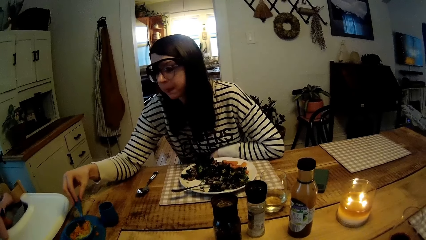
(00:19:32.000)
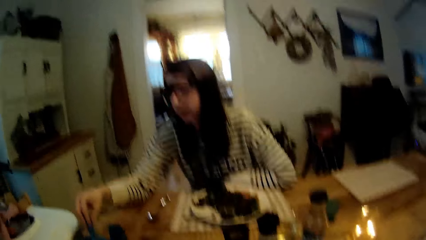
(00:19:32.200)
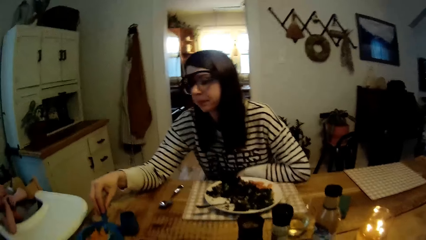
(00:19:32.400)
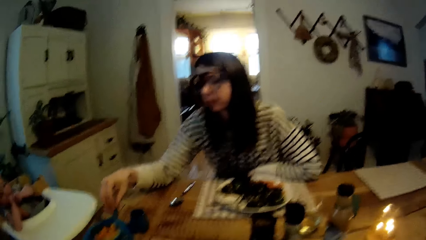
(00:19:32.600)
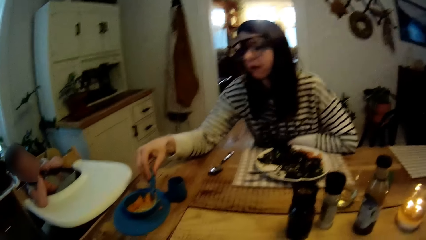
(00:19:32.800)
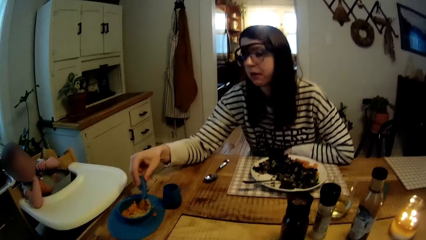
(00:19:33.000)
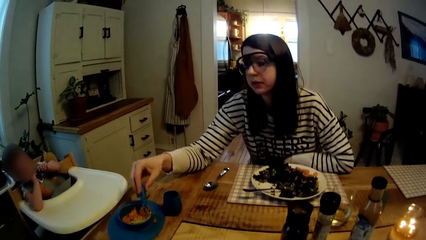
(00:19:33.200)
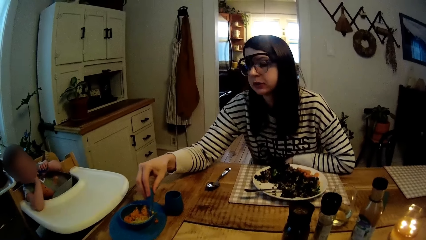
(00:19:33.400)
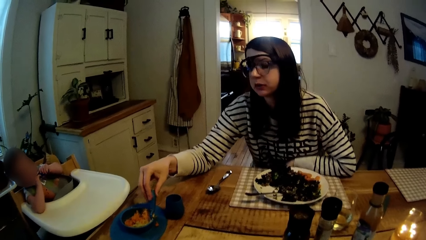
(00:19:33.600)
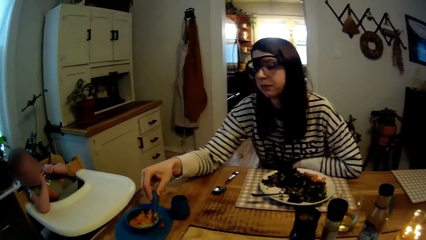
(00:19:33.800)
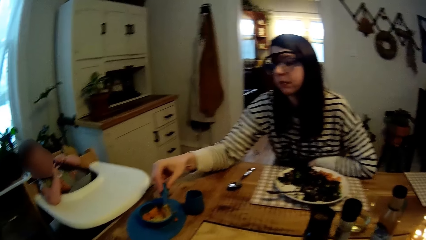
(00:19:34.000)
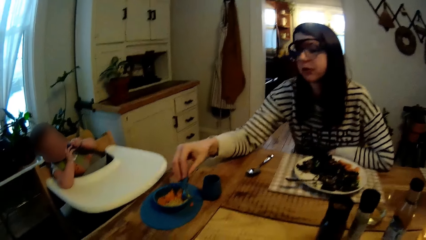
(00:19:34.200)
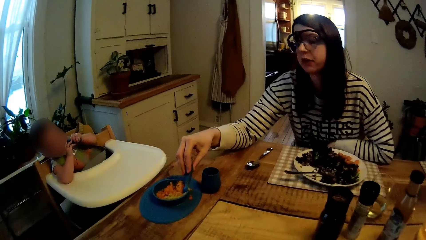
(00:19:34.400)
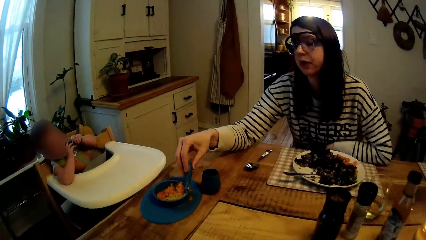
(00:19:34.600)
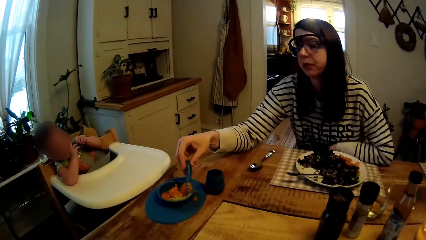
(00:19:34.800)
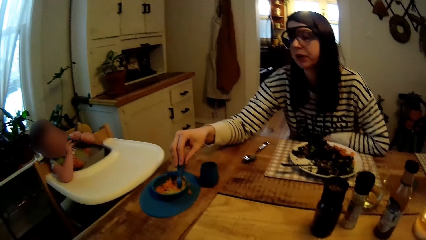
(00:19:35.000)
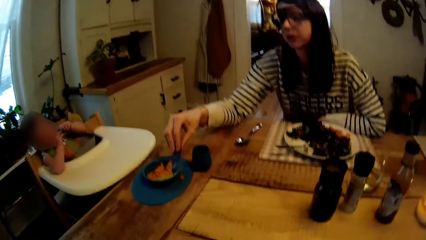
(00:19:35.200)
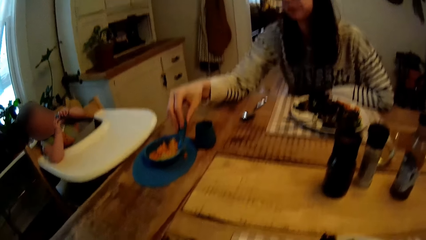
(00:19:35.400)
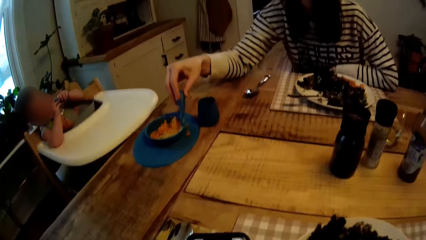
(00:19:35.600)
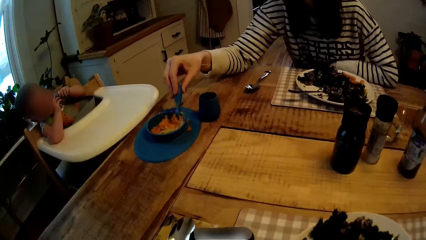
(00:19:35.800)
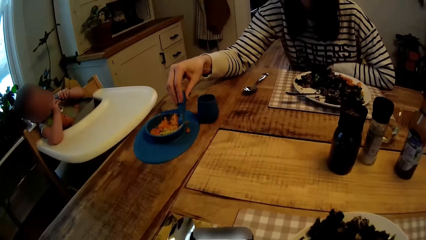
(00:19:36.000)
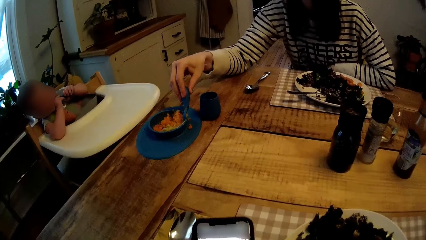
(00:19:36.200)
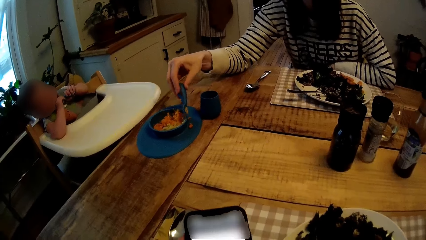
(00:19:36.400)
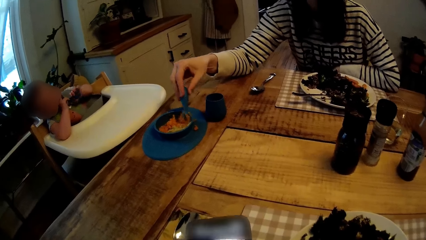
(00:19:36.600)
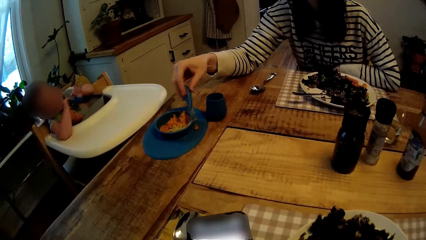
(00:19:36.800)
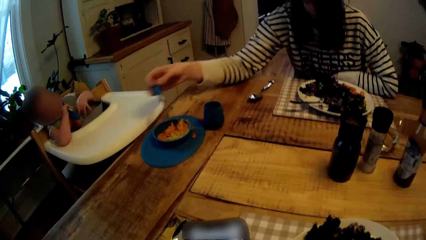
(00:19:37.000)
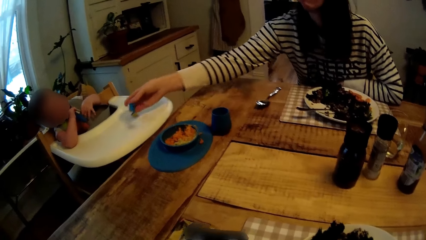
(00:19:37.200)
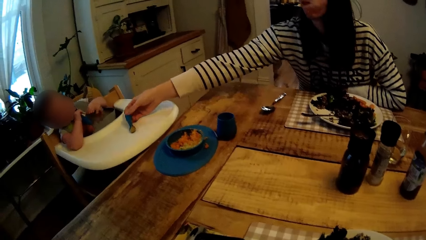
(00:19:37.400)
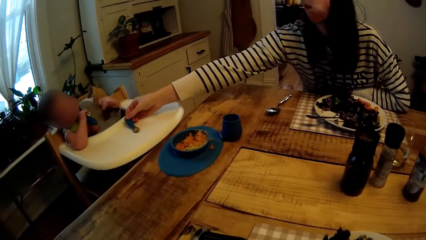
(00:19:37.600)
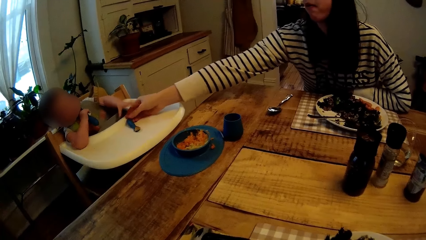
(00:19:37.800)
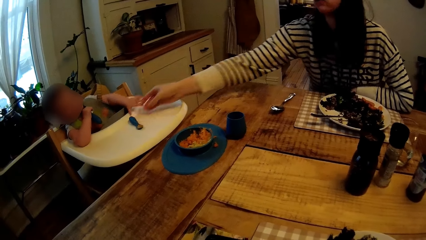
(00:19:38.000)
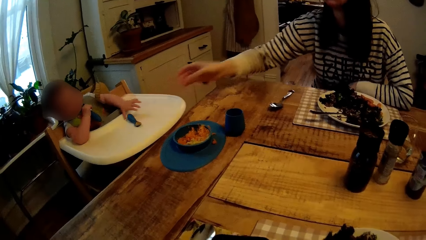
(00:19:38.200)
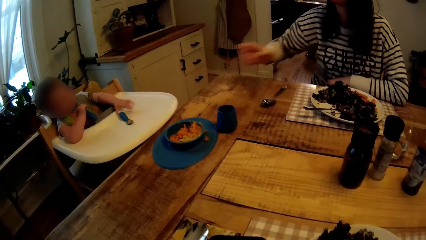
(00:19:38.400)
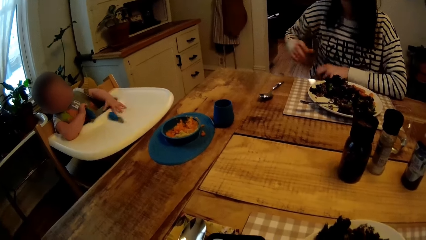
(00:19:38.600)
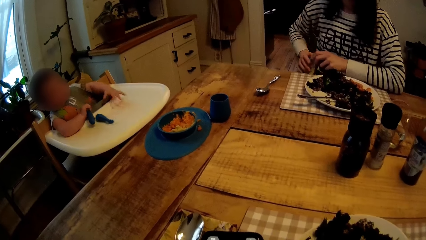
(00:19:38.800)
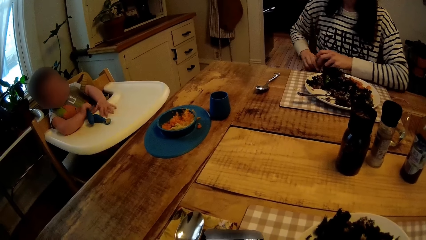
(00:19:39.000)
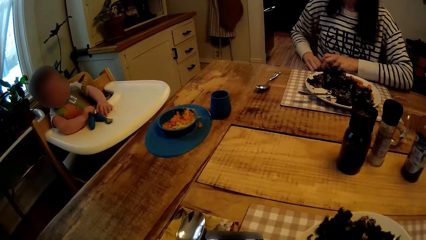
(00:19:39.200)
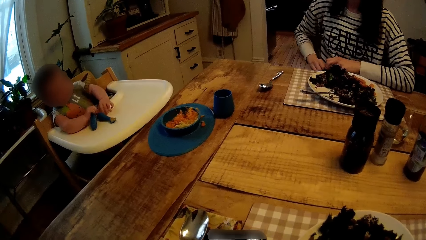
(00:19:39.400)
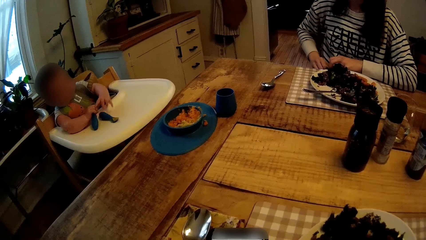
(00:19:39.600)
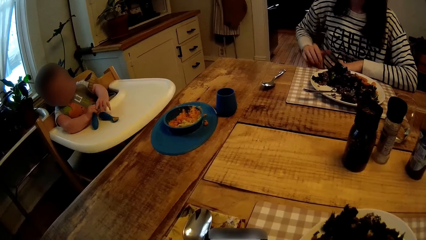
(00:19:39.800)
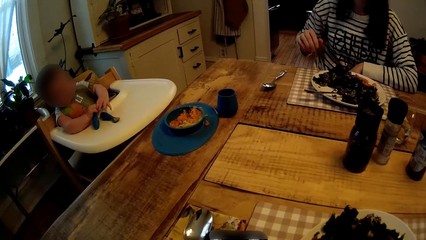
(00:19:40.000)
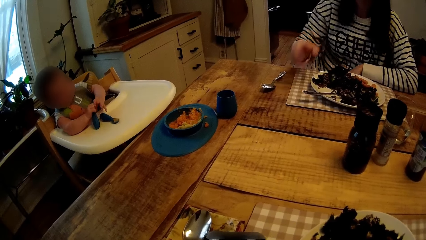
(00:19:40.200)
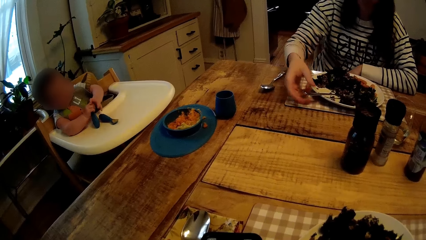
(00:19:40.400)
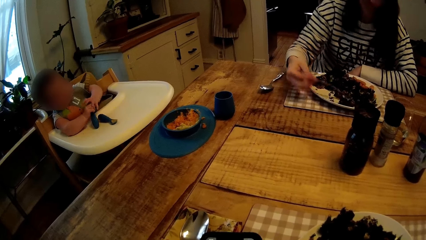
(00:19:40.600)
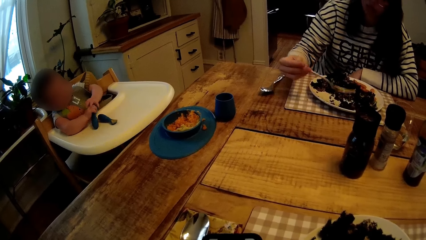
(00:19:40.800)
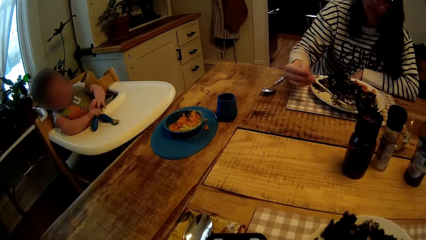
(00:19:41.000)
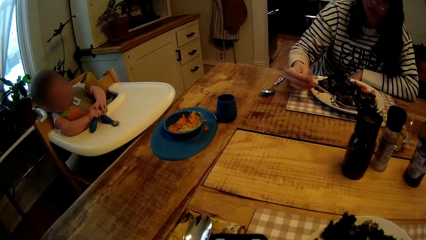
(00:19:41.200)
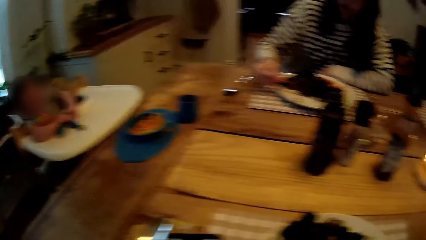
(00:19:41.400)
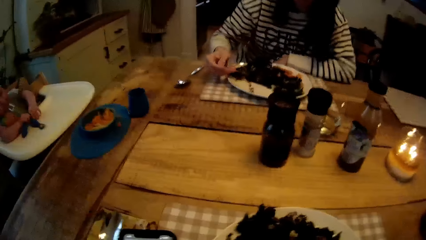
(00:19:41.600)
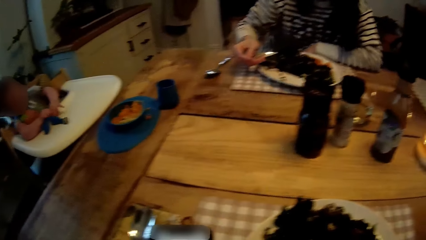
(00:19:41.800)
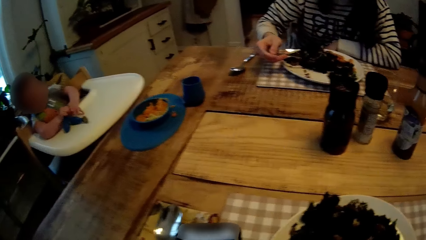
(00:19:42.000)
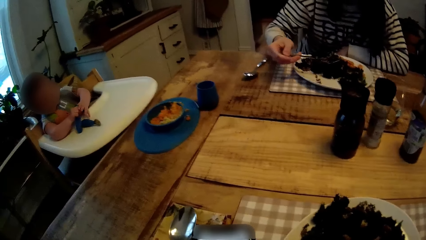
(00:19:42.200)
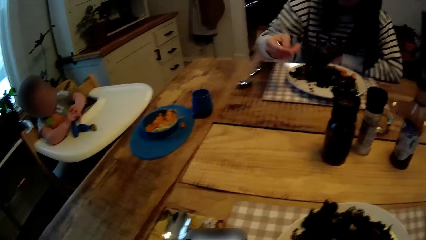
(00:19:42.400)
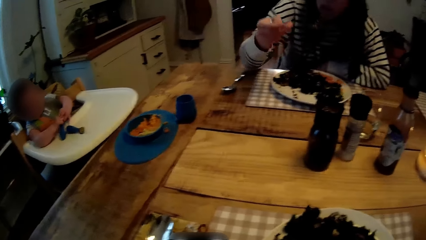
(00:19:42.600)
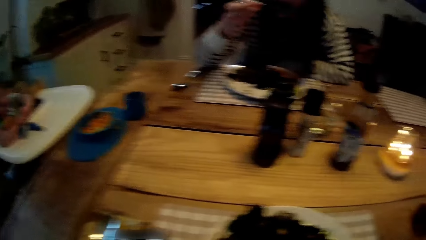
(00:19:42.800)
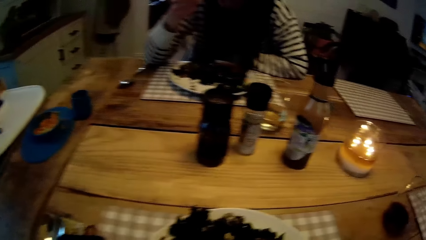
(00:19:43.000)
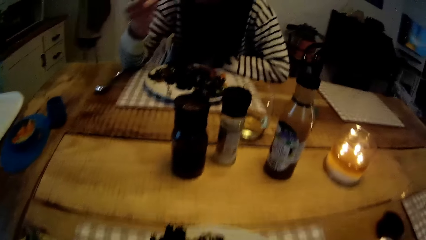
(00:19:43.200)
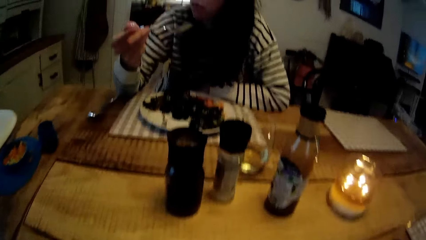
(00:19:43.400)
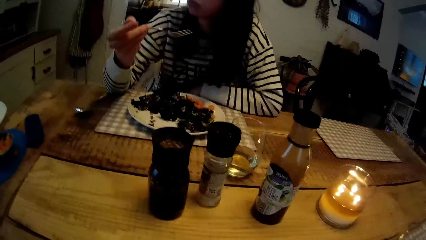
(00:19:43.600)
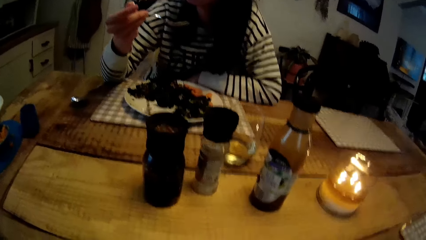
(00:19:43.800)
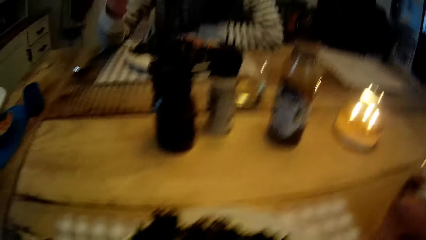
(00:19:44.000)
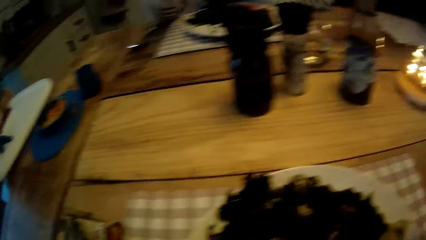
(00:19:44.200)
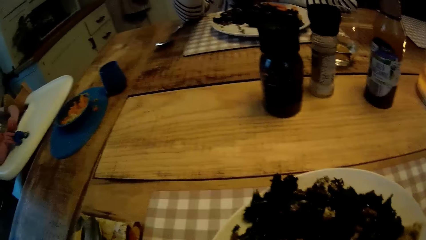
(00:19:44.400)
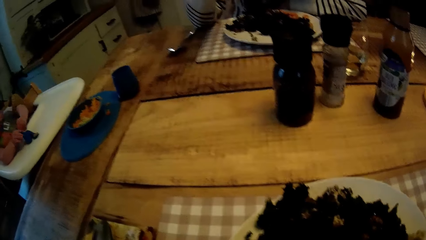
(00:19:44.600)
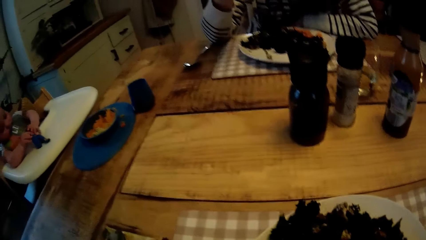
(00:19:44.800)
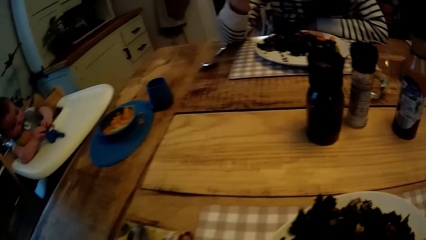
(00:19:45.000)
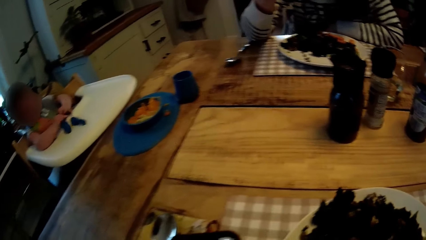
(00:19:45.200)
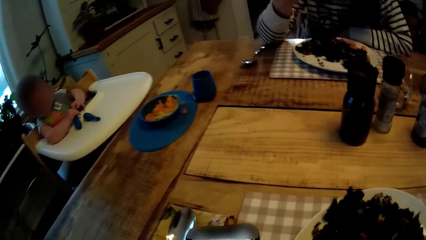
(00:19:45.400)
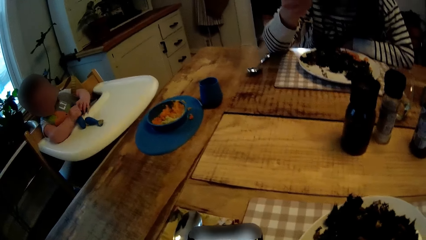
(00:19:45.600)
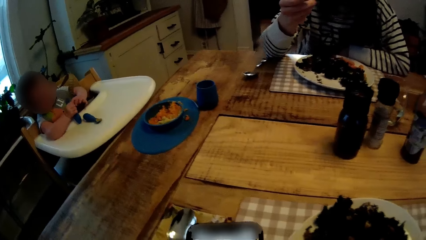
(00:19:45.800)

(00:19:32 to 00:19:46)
The woman picks some food from a plate on the table with the spoon in her right hand. The woman drops the spoon on the high chair with her right hand. The baby picks up the spoon on the table with his left hand. The woman eats some veggies from the plate on the table with the fork in her right hand.

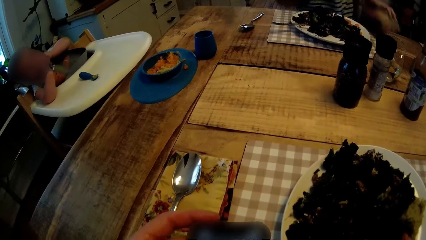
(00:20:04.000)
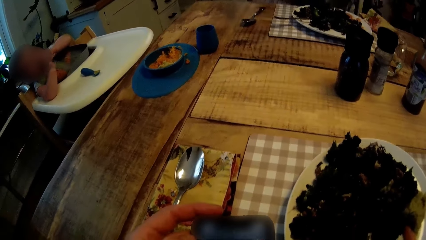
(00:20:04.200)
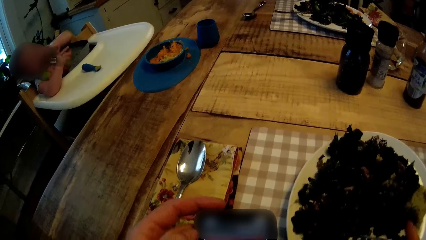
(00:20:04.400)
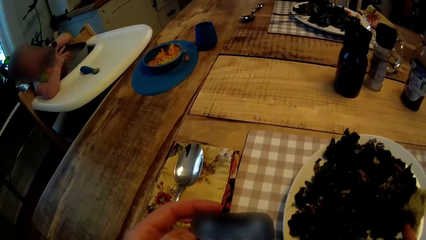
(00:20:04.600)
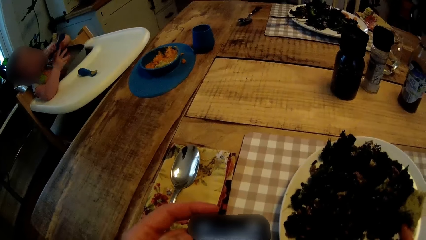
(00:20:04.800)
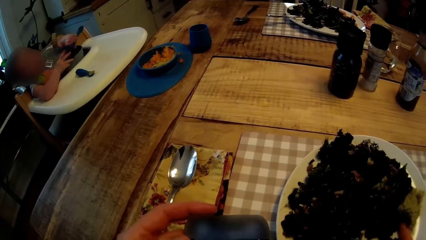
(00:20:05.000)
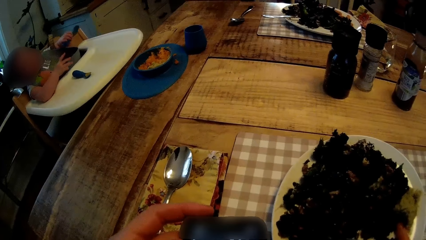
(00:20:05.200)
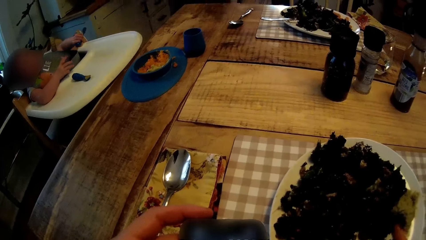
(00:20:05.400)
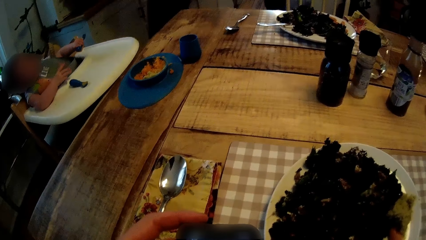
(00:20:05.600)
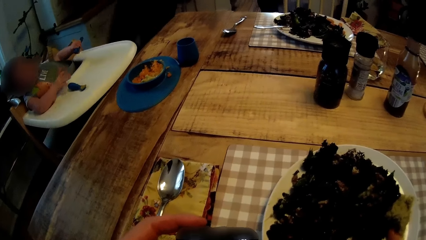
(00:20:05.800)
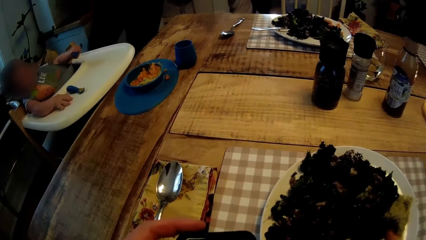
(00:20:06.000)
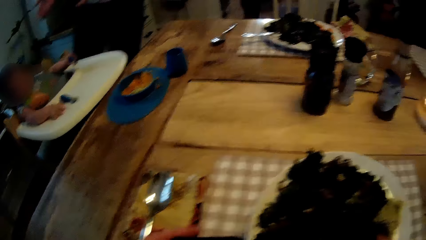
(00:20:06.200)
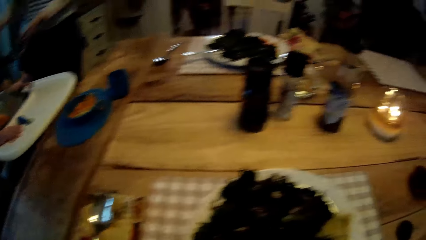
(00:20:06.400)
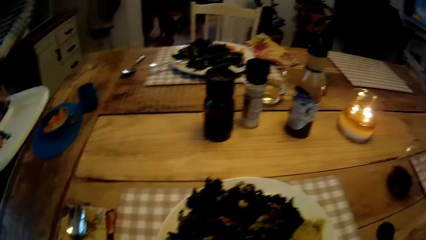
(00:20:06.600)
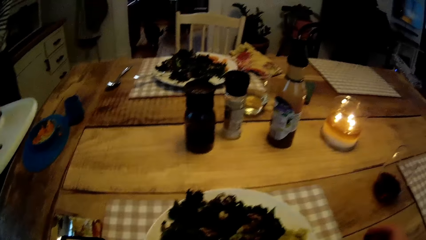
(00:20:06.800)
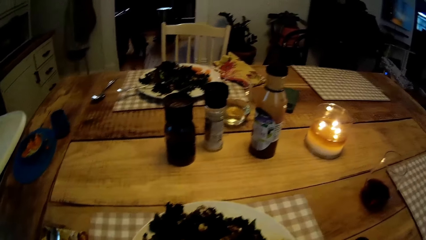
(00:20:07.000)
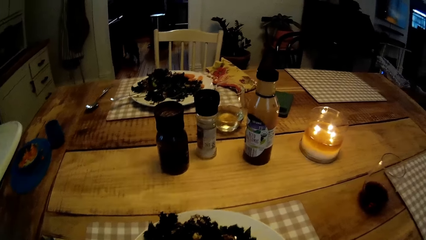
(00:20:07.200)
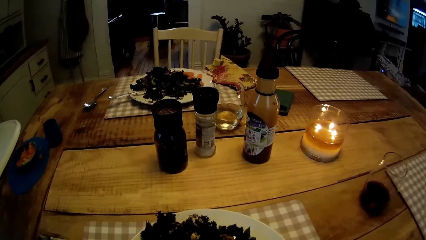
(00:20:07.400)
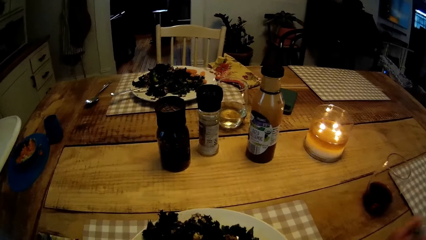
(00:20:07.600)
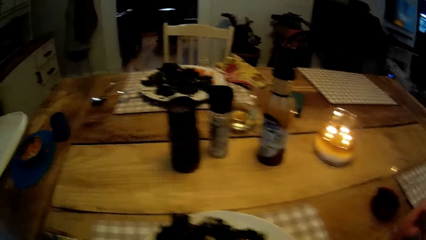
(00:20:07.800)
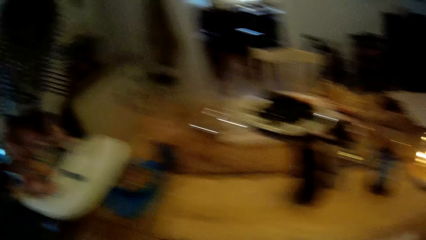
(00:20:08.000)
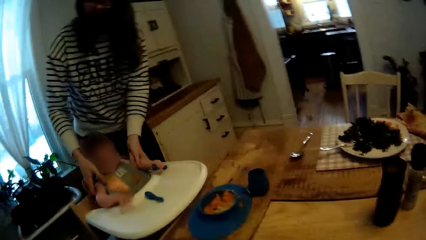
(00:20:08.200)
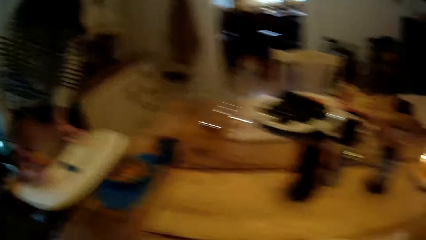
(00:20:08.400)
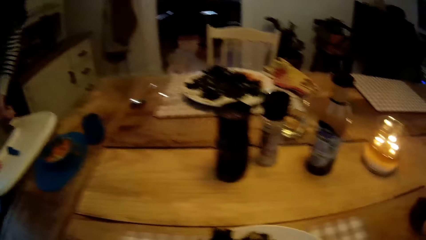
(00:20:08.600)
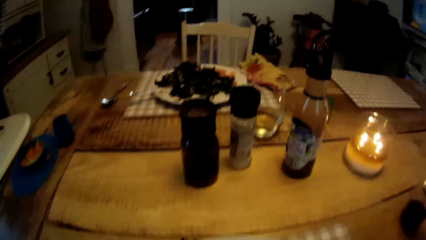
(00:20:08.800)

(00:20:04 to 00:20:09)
The woman walks to the baby.
